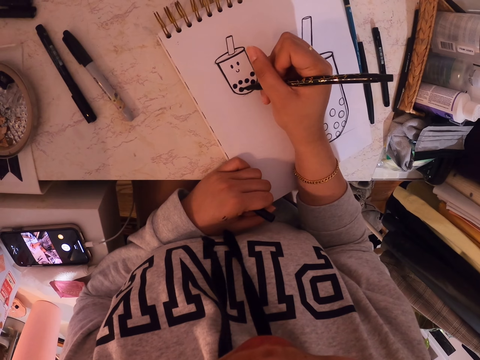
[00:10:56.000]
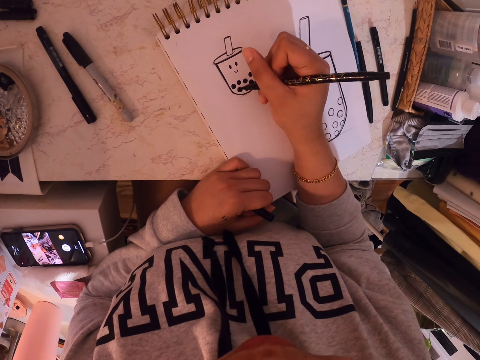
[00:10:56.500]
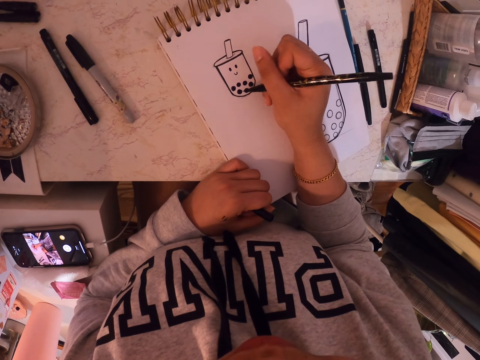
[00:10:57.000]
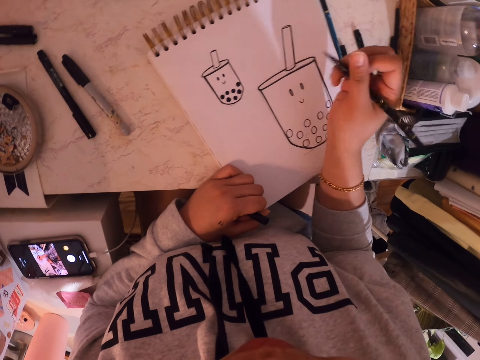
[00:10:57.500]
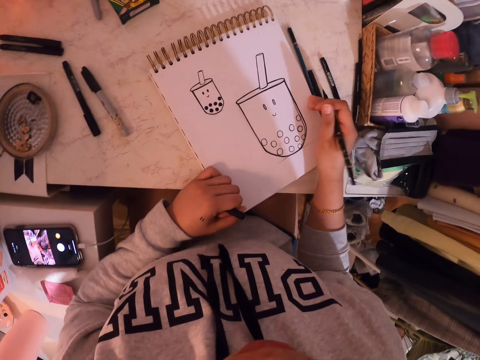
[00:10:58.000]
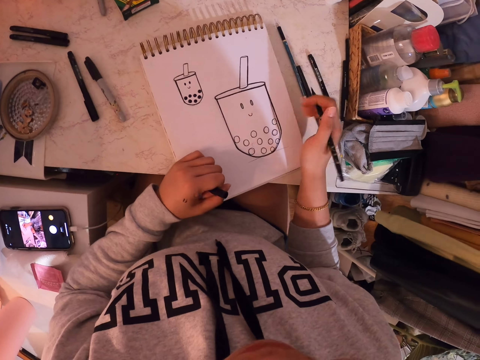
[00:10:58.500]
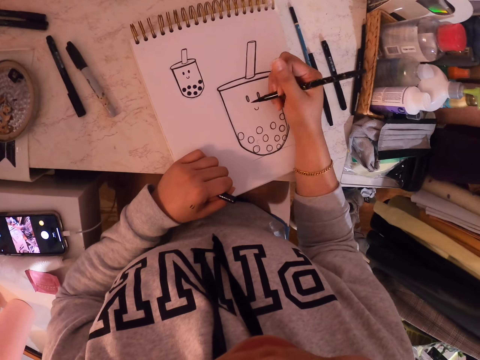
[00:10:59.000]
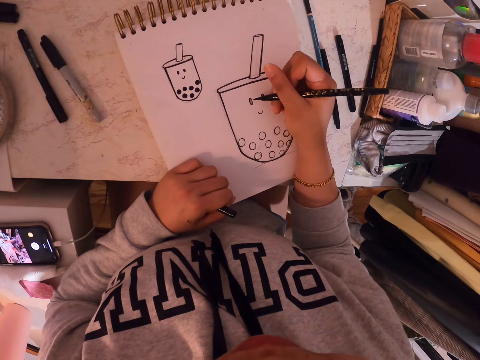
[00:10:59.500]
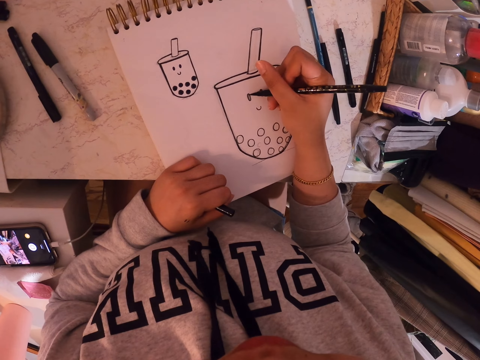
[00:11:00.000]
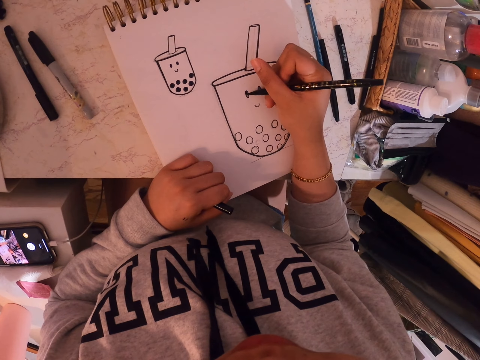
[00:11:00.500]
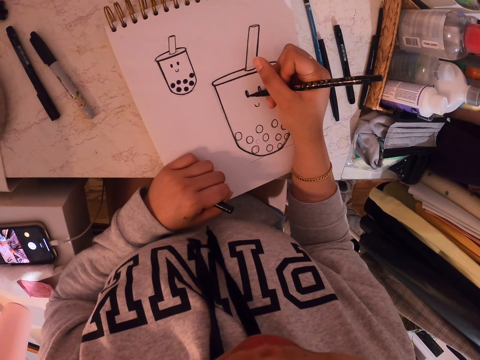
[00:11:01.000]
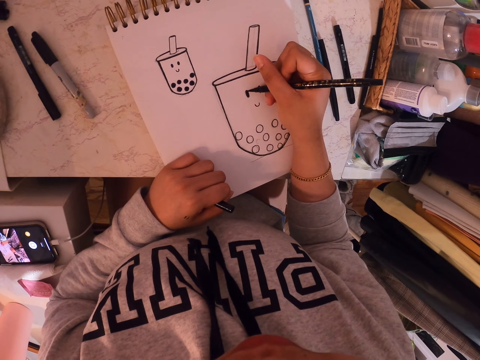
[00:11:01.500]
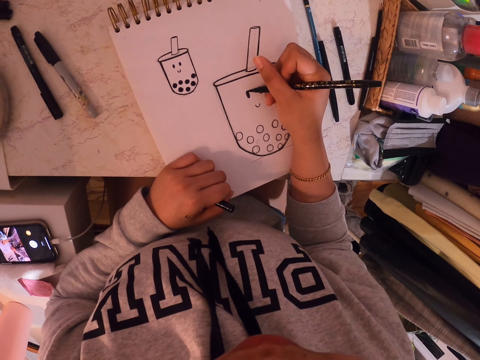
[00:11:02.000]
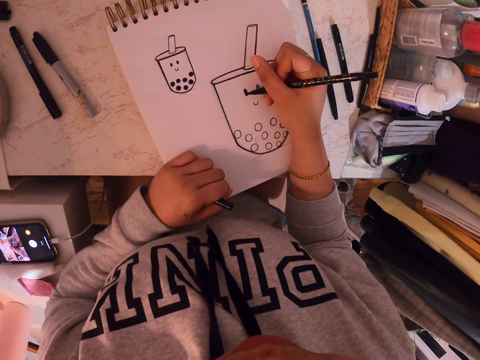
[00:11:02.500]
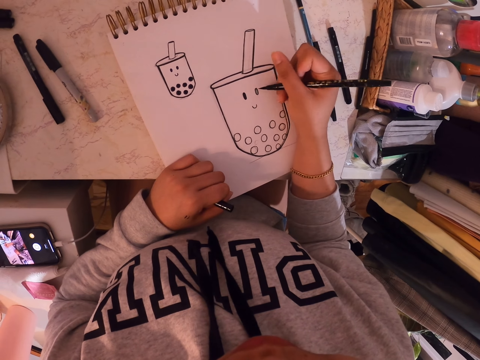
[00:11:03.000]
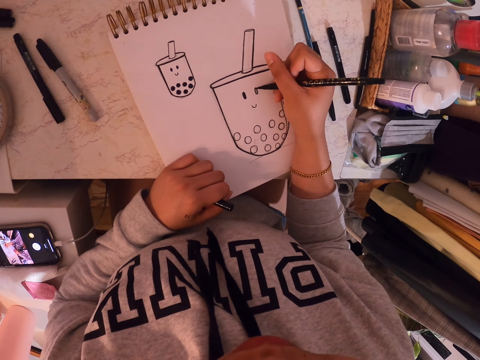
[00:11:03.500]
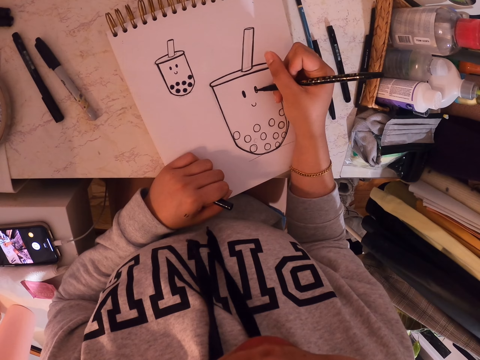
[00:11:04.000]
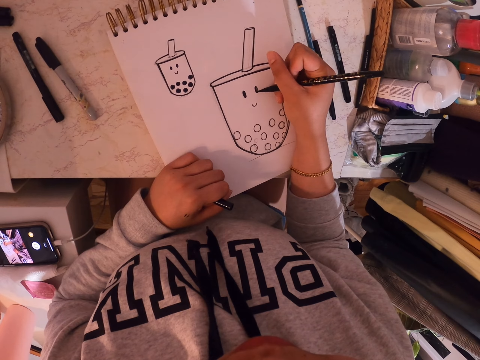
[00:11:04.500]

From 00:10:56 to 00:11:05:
The camera wearer stares at the drawing. They position the book on the table and paint the drawing on the book with the pen.

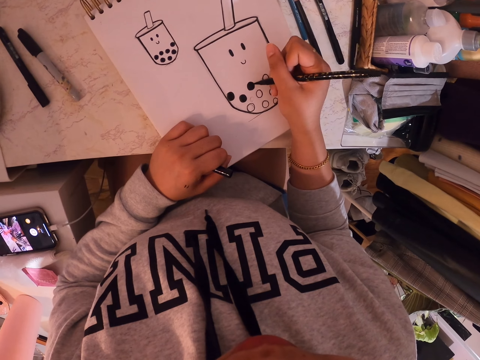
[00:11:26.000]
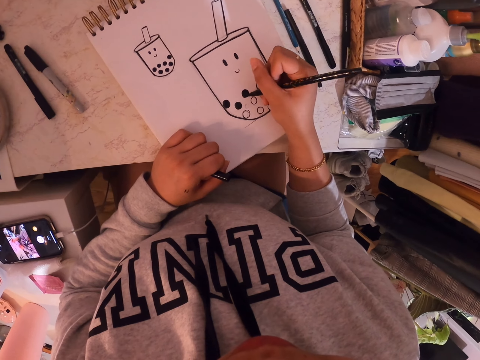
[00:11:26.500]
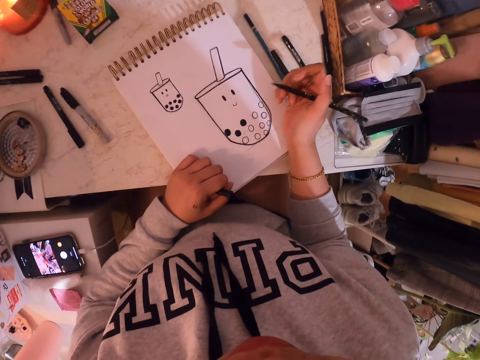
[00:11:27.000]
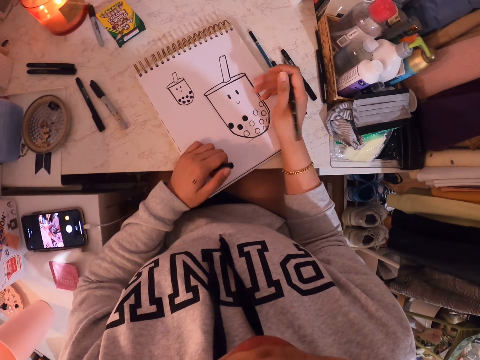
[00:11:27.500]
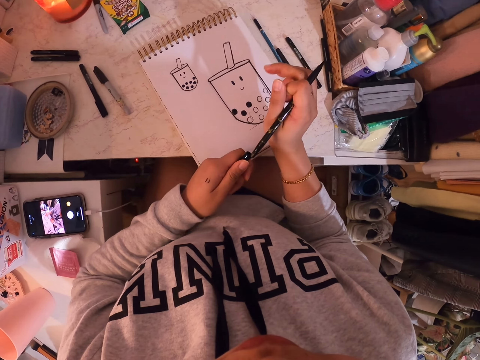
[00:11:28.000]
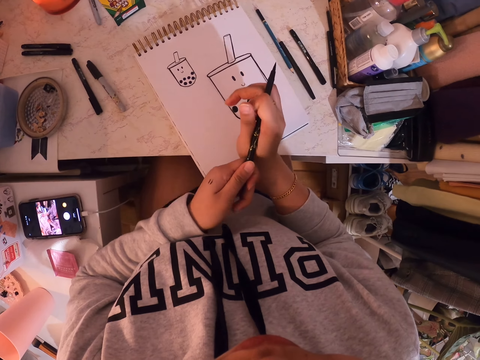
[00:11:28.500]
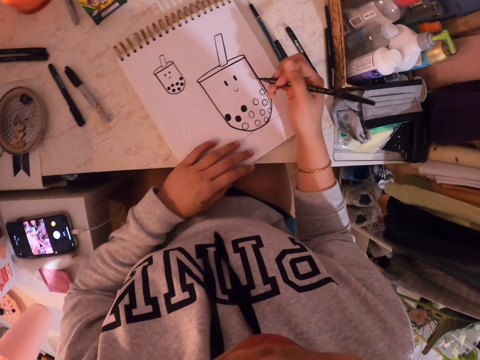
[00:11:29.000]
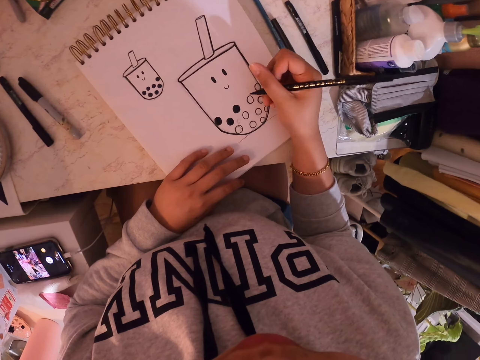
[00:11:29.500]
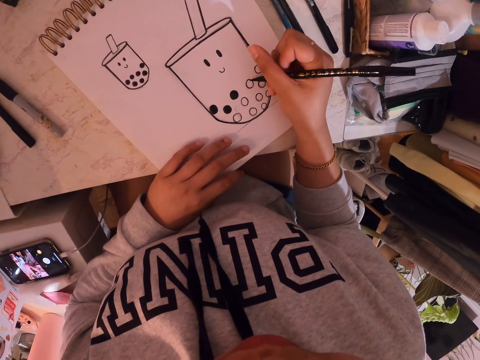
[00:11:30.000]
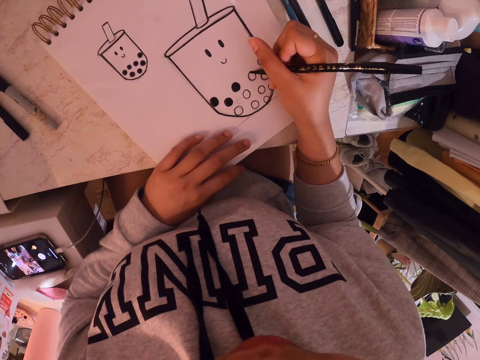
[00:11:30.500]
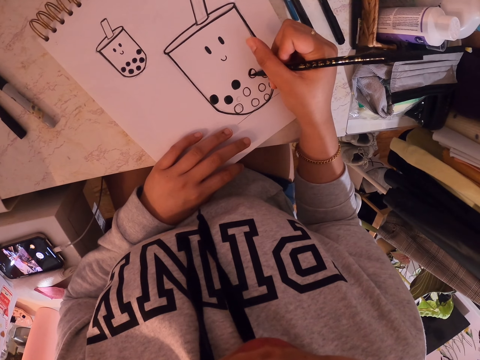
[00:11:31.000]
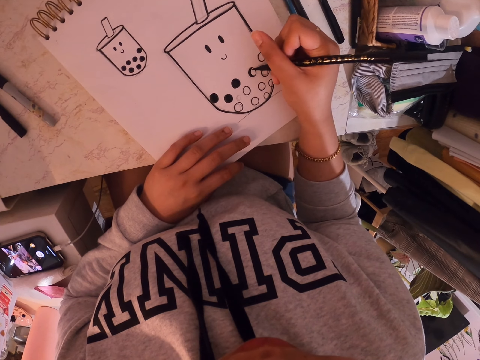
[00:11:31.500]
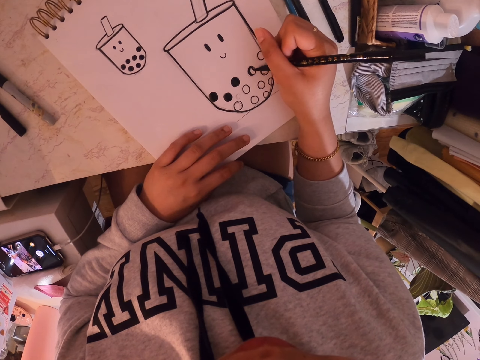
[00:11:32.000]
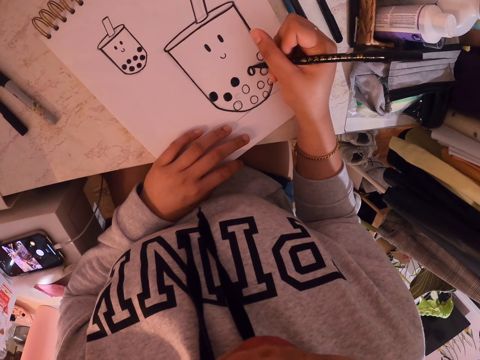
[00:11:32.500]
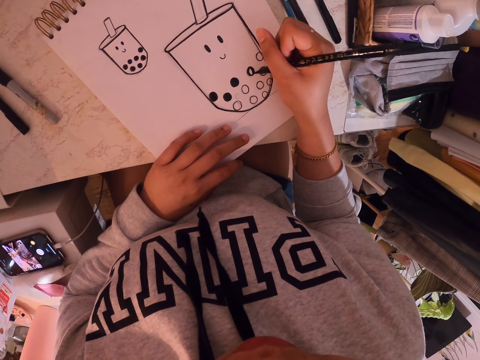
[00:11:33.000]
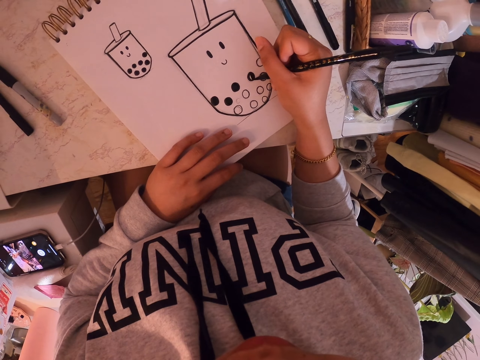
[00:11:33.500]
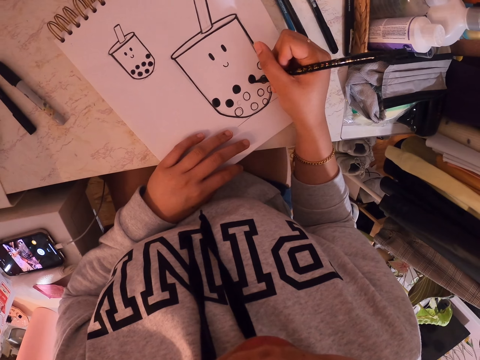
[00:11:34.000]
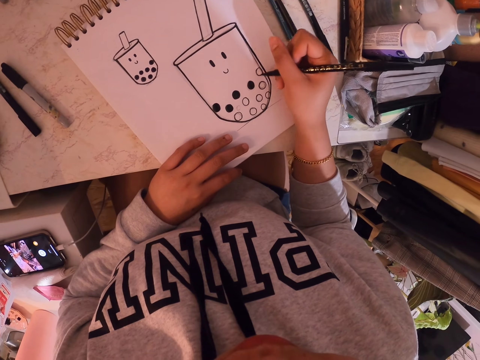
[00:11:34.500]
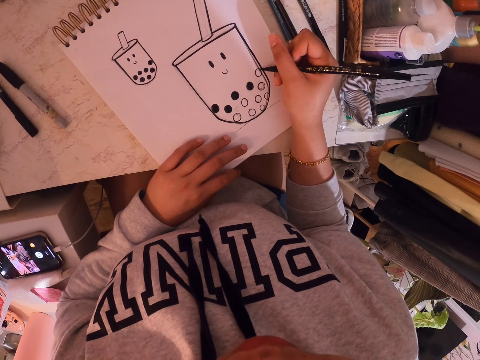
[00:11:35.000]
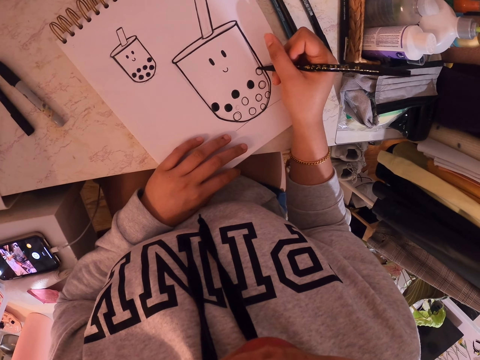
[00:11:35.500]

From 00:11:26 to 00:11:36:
The camera wearer tightens the pen lid on its back end. They paint the drawing on the book with the pen.

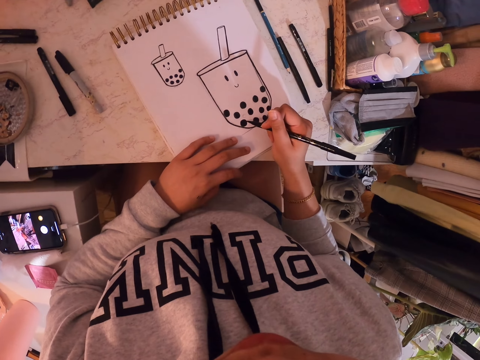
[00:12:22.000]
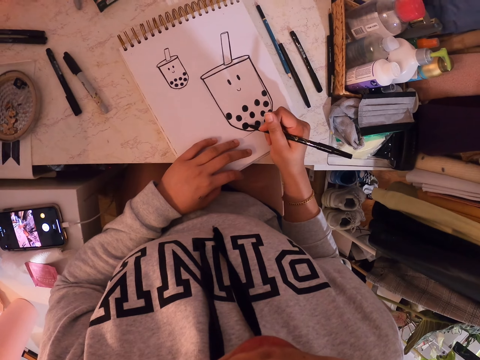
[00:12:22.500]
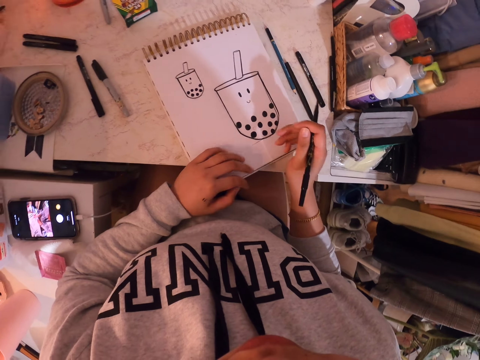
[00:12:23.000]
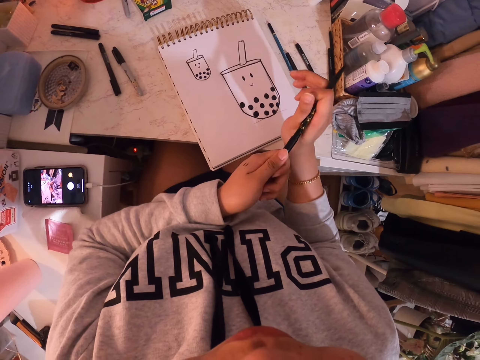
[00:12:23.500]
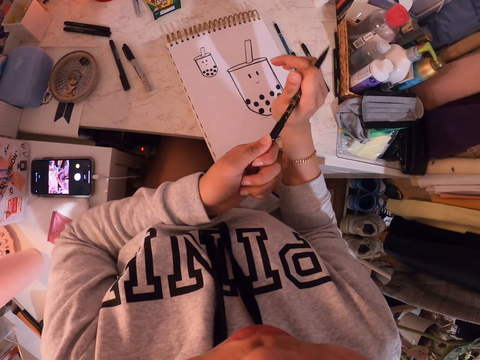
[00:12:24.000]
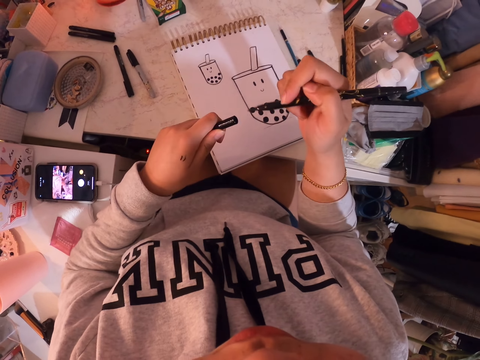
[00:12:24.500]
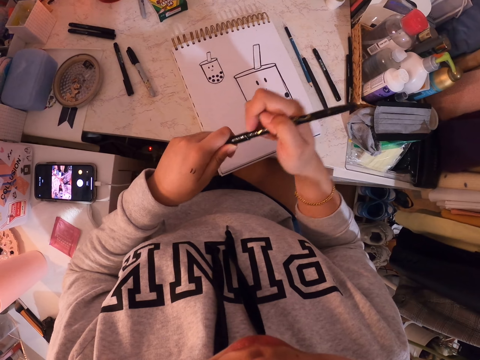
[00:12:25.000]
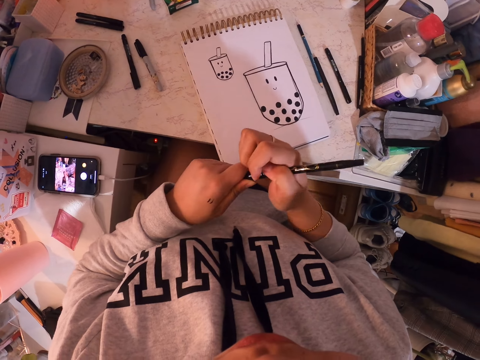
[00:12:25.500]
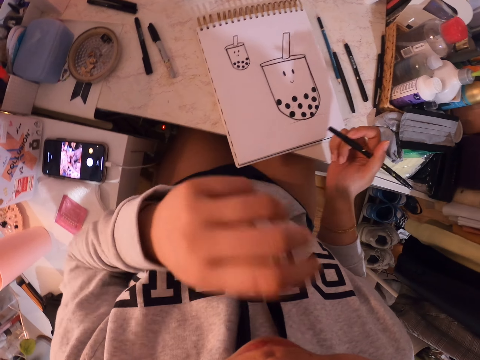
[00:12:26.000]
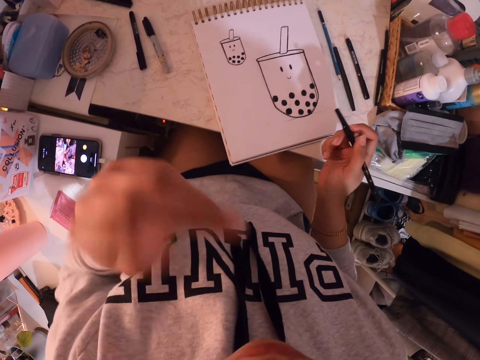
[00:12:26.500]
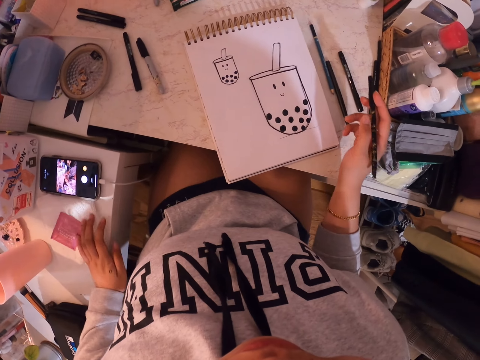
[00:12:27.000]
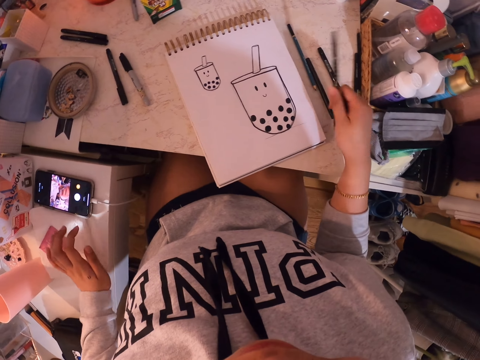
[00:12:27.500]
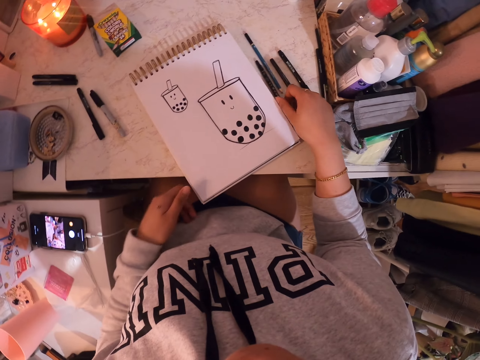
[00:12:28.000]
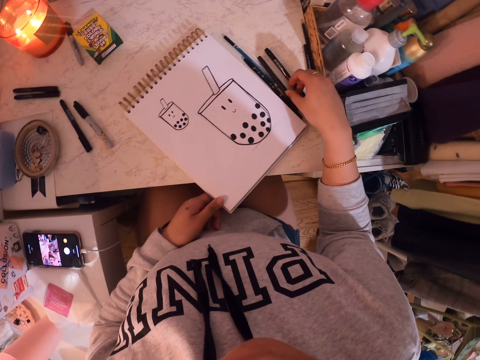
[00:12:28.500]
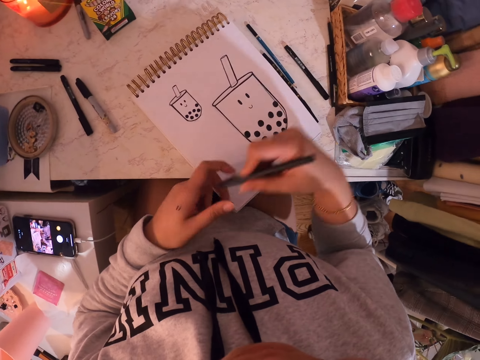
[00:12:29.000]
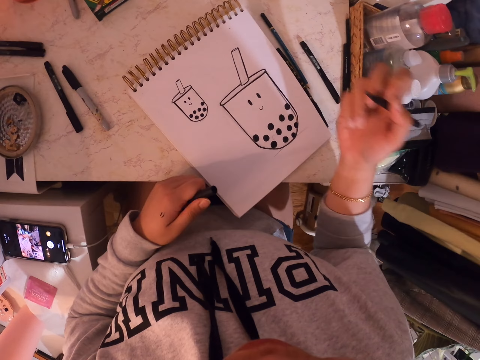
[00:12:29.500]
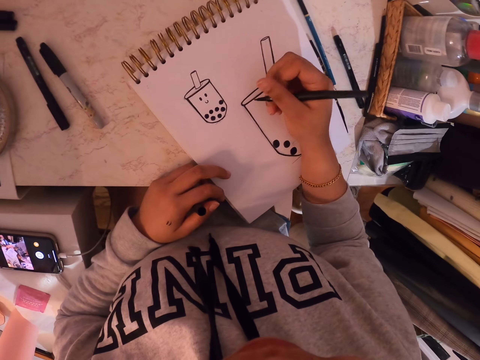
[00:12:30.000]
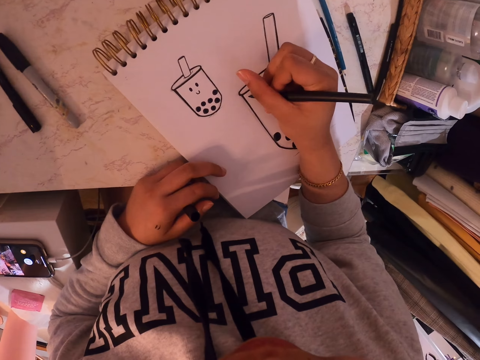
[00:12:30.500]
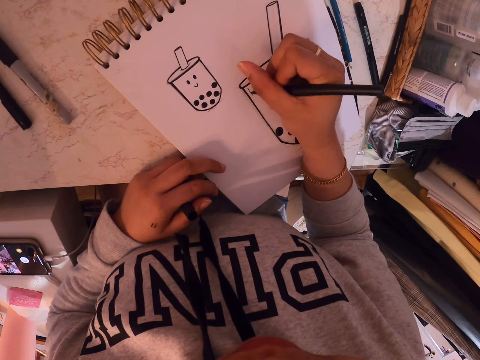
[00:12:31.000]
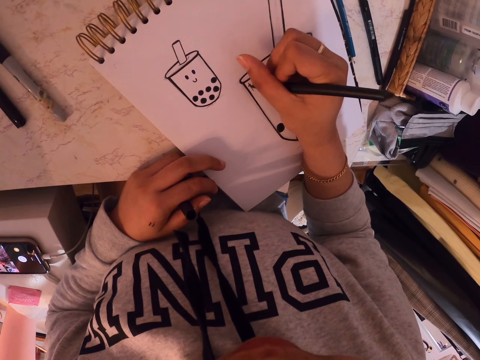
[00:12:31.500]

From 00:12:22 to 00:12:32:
The camera wearer removes the pen lid from the back end. They tighten the lid on the pen ballpoint end. They wipe their face with a hand. They move a hand. They drop the pen on the table. They adjust the art book on the table. They pick up the pen on the table. They open the pen lid. They write on the art book with the pen.
